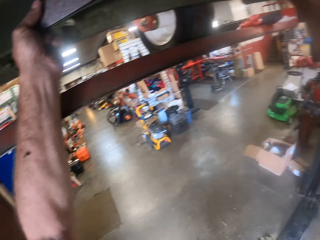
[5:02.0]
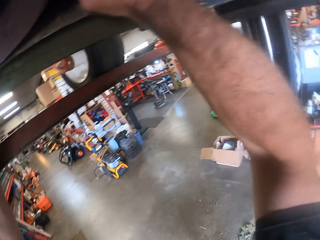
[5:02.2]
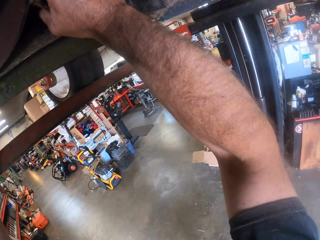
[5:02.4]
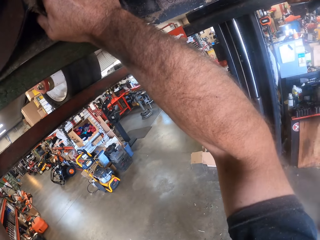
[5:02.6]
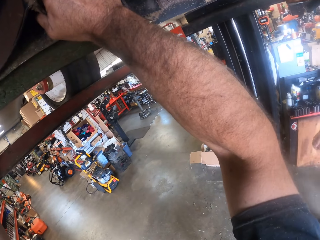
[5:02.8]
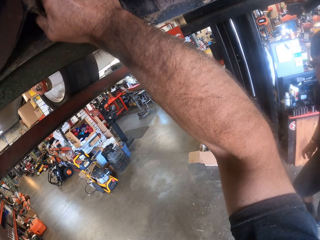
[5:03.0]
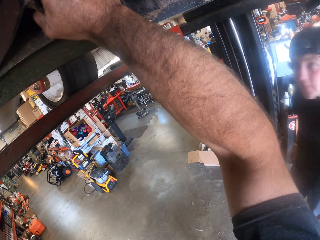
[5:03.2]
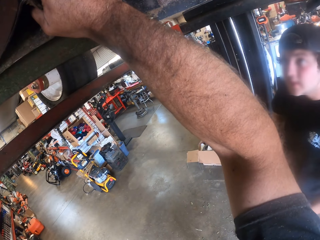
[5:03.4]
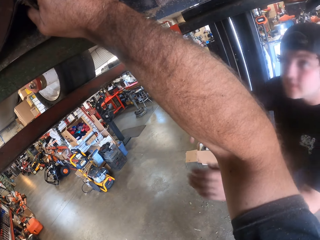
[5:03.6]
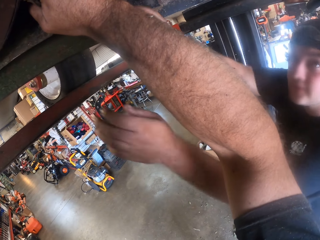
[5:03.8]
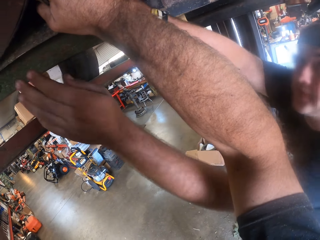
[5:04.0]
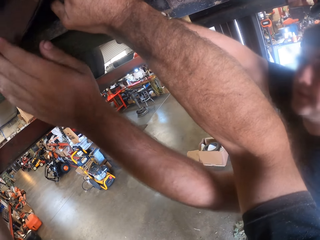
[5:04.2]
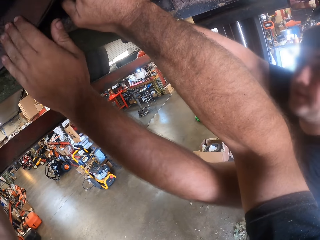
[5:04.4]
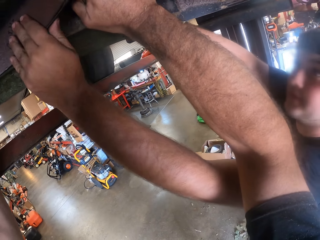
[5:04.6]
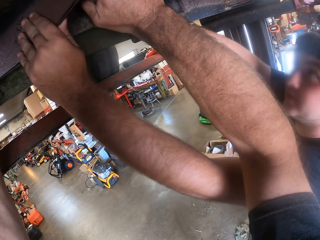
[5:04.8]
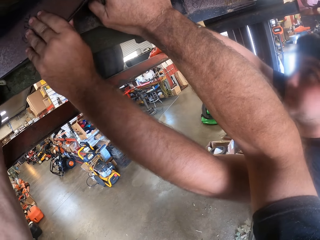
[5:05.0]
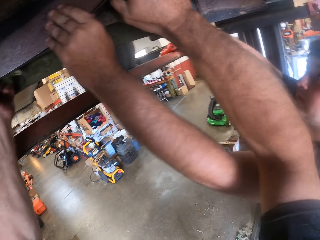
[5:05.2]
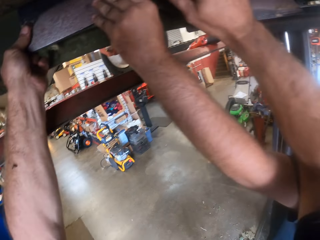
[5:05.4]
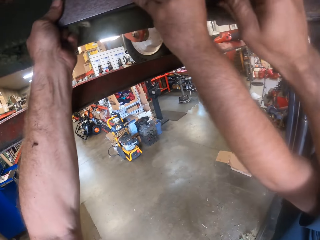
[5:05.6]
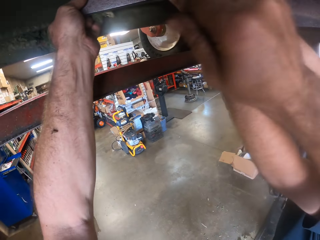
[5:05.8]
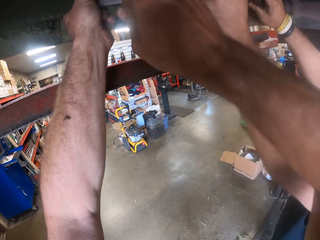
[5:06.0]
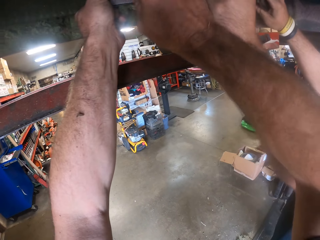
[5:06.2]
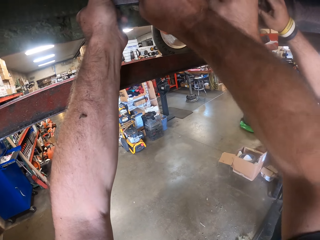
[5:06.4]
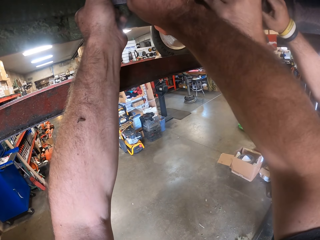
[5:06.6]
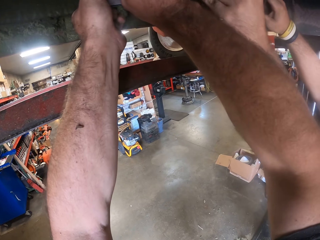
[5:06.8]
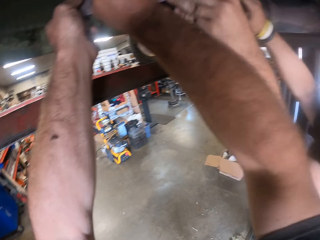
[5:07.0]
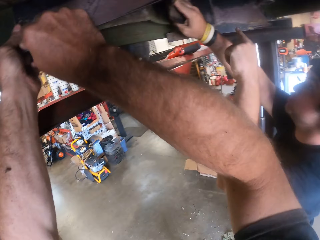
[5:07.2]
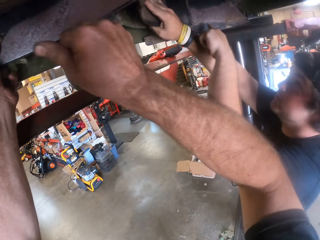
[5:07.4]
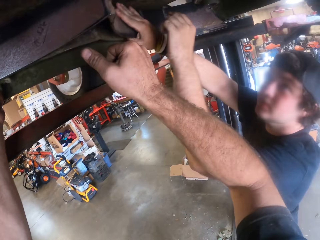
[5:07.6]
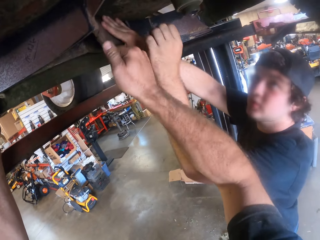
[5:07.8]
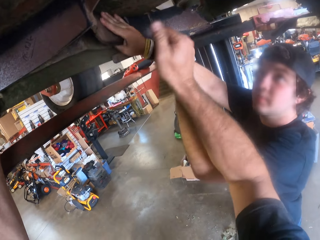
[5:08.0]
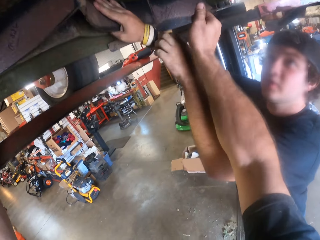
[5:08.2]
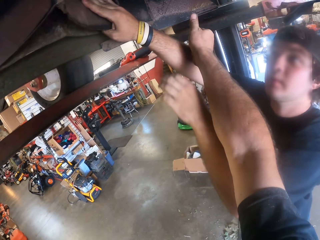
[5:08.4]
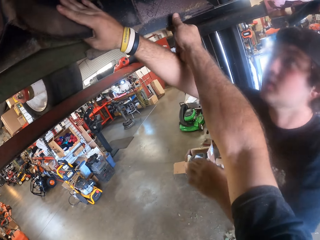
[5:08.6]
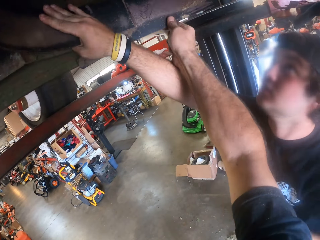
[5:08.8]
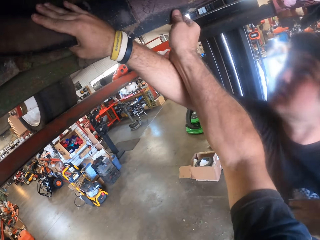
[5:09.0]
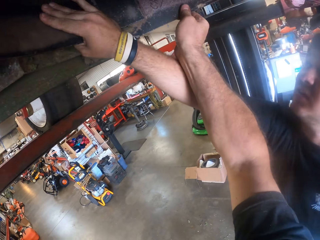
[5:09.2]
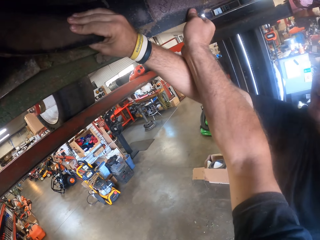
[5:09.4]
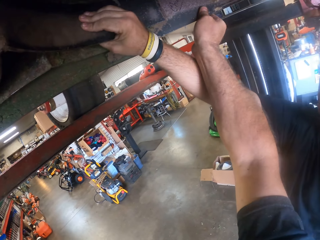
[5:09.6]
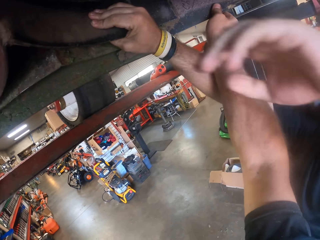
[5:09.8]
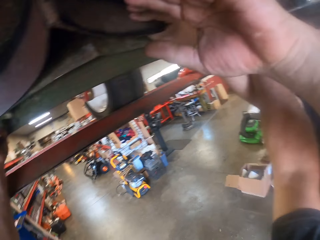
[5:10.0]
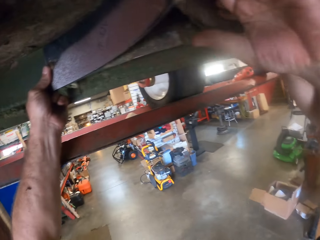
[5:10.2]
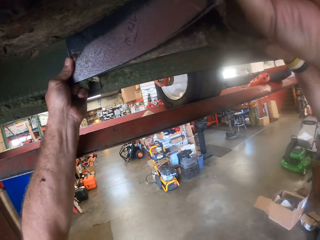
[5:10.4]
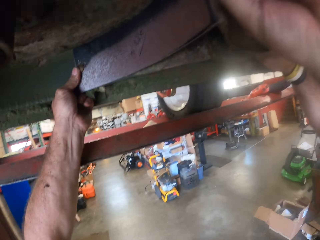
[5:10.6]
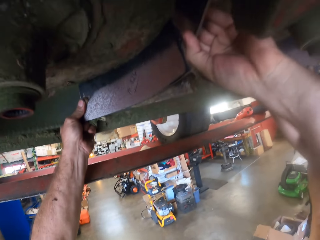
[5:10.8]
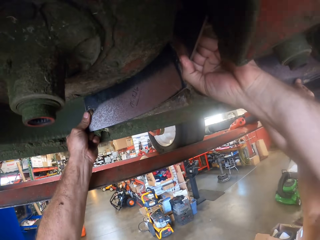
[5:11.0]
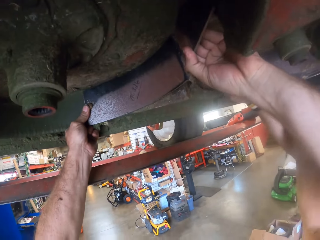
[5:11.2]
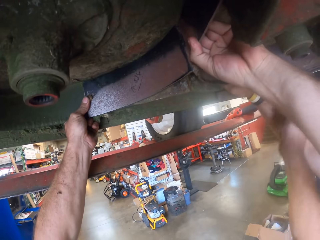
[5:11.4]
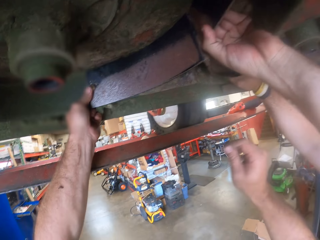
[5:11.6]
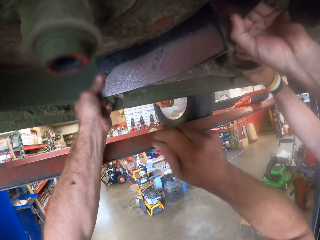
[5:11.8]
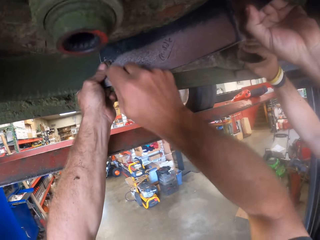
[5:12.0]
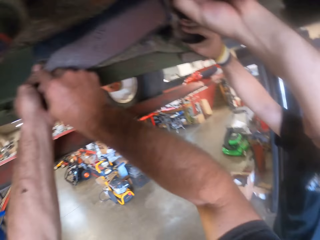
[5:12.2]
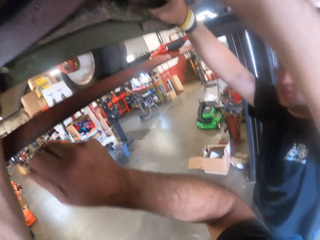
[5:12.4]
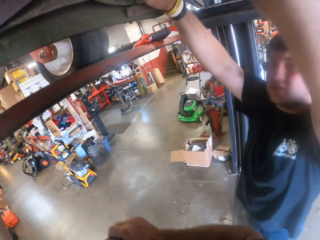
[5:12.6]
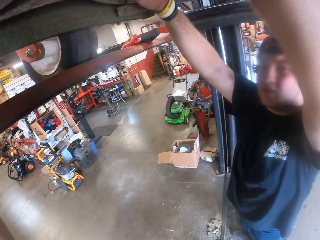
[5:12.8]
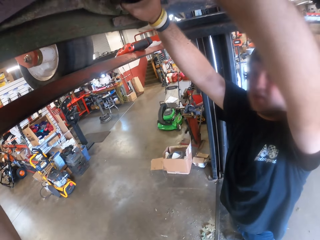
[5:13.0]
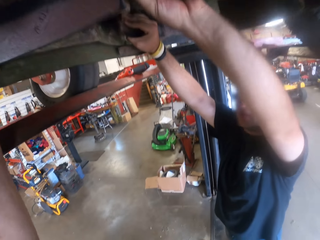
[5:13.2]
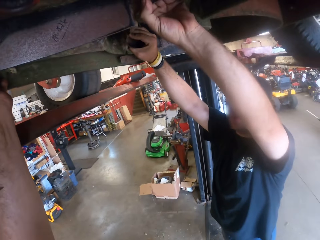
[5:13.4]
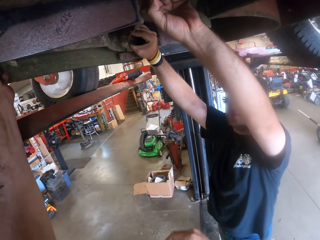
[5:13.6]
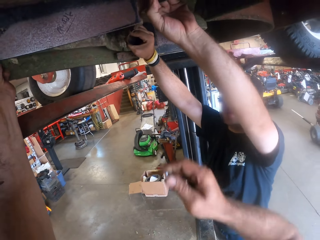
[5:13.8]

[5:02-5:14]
A man helps the camera wearer with his task. The man holds the bottom of the vehicle. The camera wearer removes his right hand from the part underneath the lawn mower. He holds the bottom of the vehicle. The man holds the bottom of the vehicle.

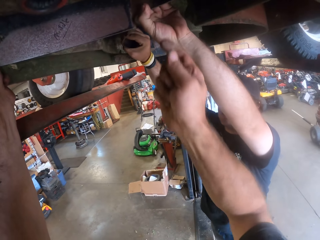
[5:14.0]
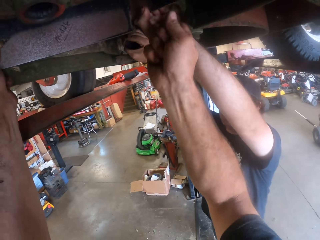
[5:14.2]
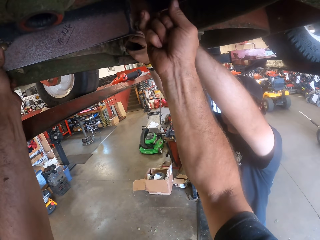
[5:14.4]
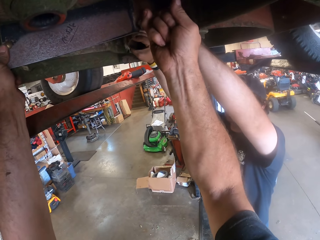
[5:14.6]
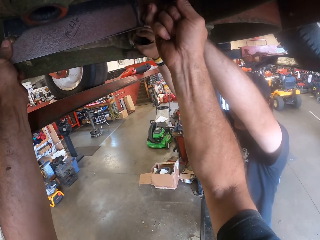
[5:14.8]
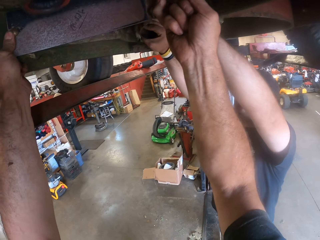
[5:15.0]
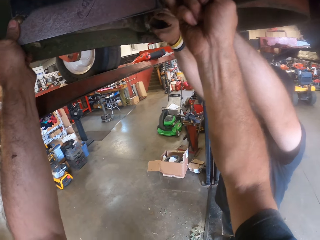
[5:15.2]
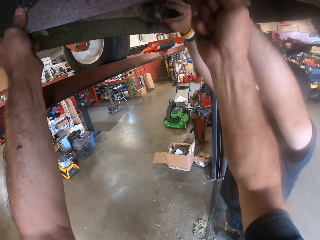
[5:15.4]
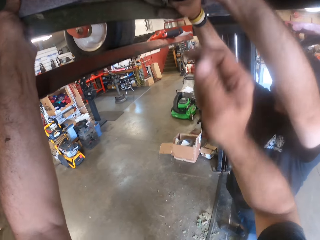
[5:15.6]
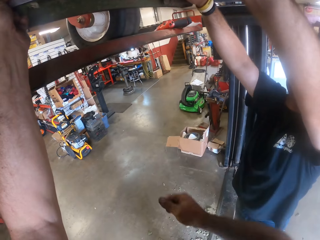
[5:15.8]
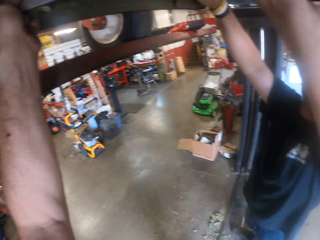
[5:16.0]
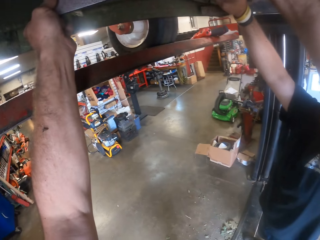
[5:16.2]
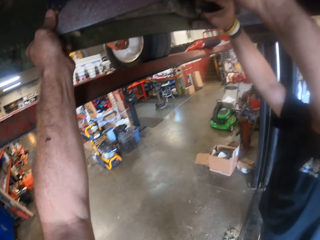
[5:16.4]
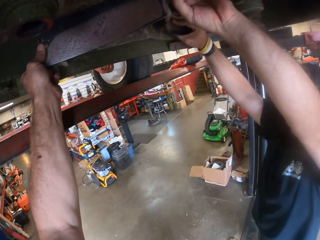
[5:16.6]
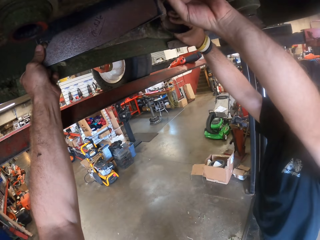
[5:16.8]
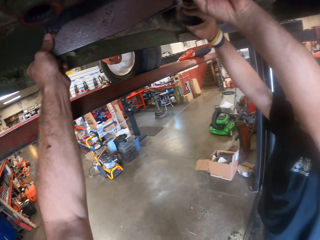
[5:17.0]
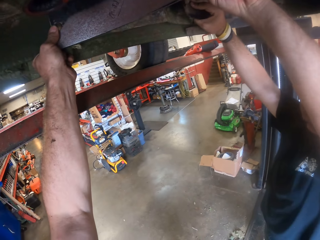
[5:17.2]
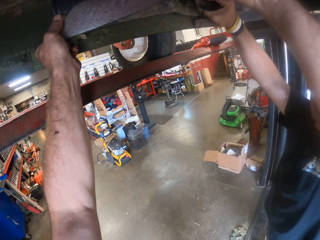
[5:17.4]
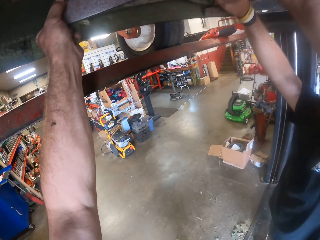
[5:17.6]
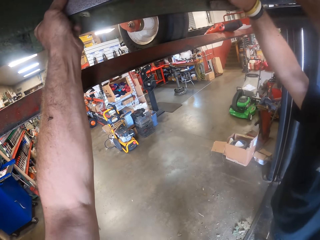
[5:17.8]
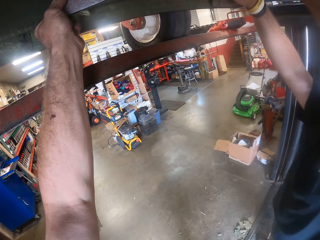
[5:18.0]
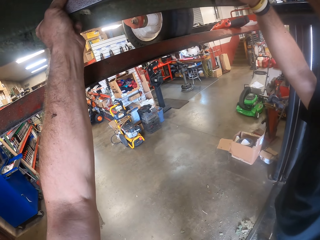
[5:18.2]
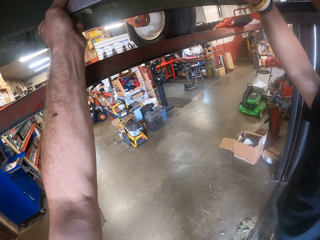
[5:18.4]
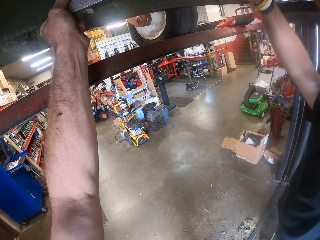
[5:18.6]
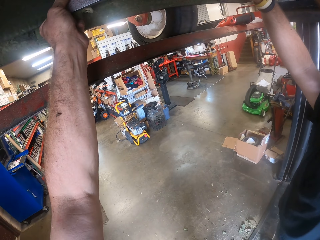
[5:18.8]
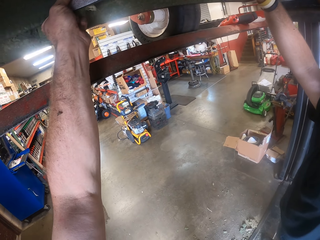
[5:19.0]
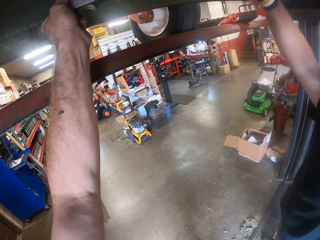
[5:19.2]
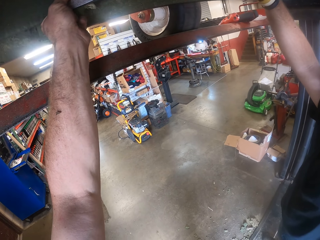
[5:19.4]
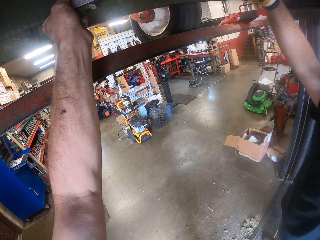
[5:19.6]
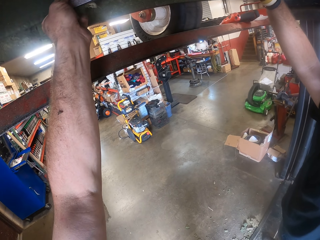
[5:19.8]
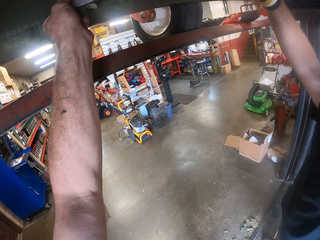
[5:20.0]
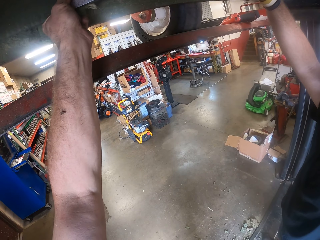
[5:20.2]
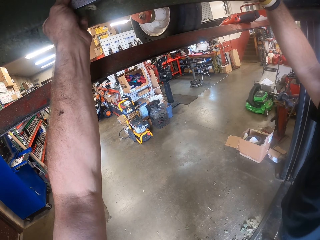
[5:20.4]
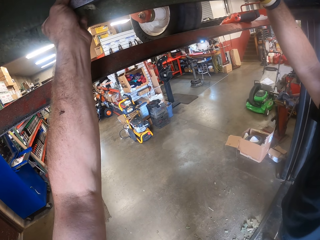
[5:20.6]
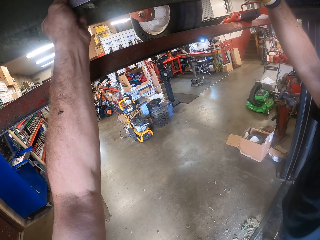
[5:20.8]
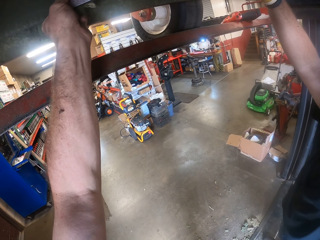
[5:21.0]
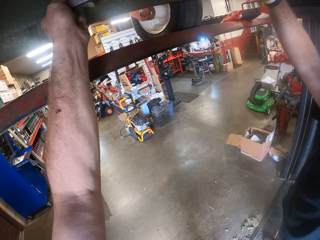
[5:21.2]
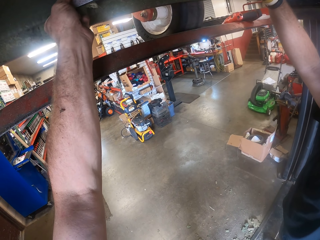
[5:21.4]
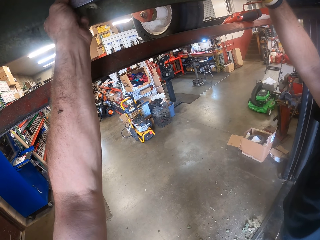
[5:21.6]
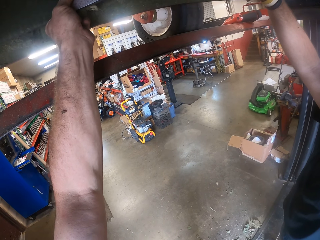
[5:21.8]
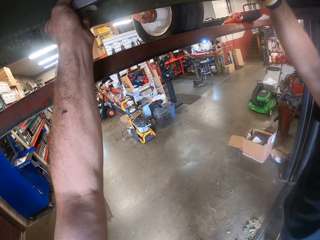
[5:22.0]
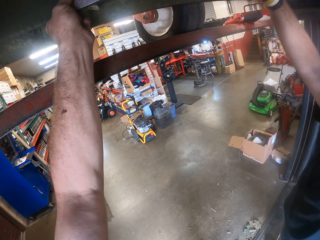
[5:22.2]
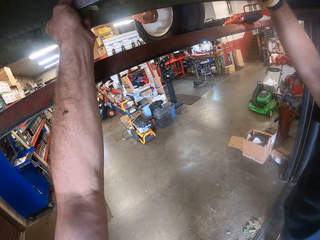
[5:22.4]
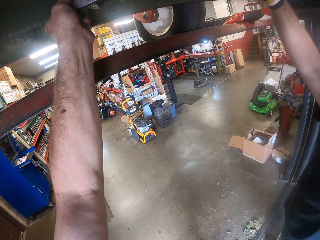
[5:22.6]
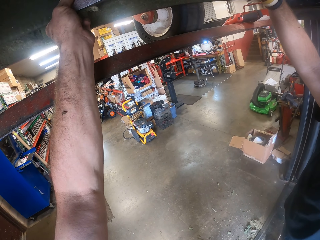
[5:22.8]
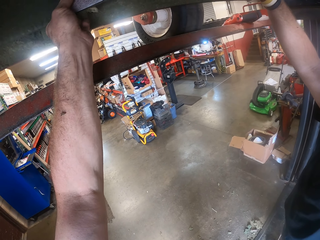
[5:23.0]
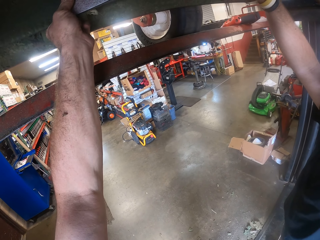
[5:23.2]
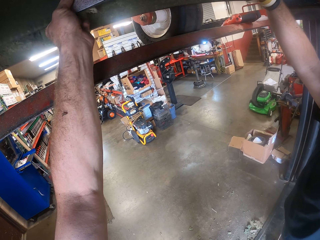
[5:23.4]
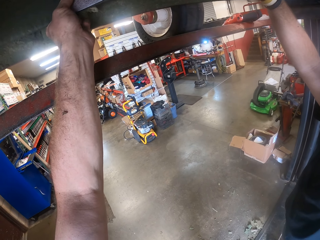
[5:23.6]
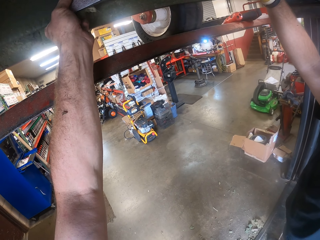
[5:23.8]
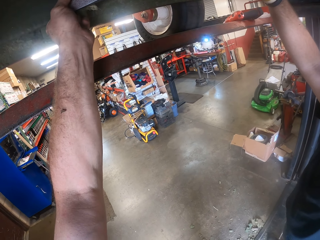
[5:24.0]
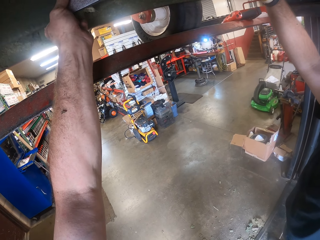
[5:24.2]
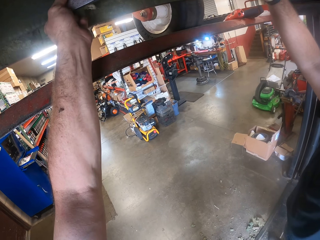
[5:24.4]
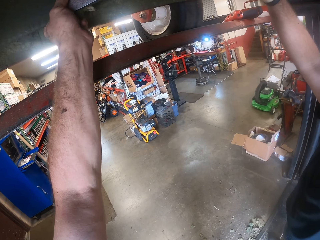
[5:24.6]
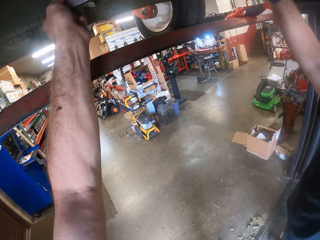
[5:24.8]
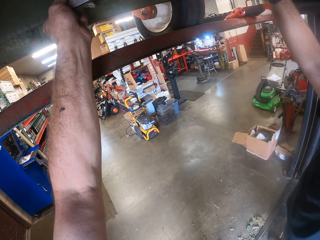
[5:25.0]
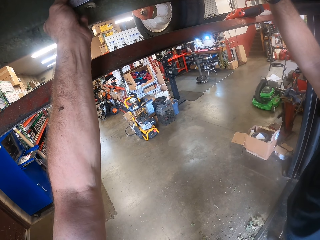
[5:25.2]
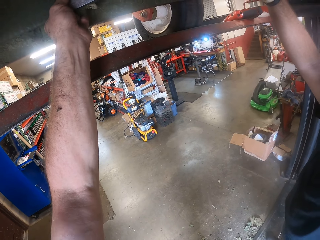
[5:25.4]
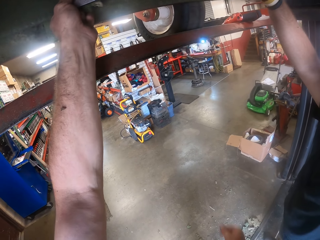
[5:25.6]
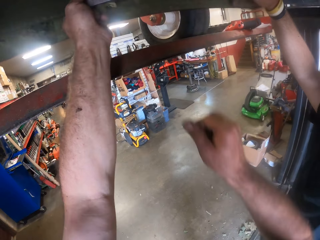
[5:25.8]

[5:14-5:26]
The camera wearer fixes the nuts. They hold the bottom of the vehicle with the right hand. They repair underneath the lawn mower with both hands.
